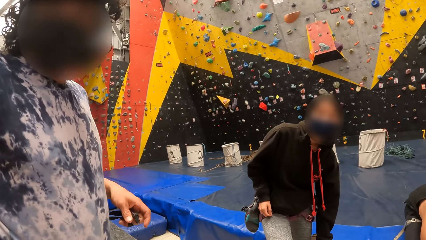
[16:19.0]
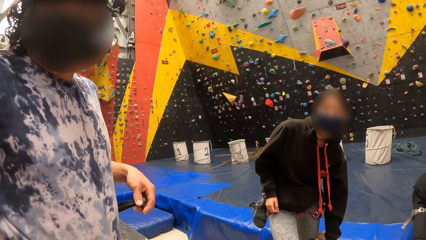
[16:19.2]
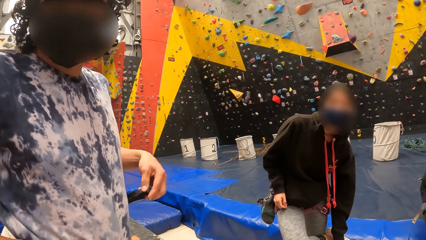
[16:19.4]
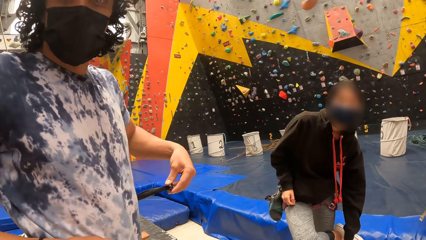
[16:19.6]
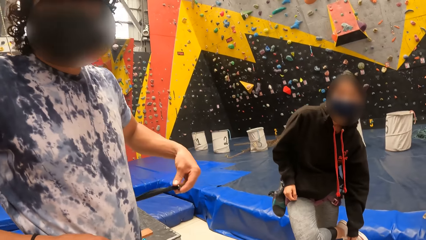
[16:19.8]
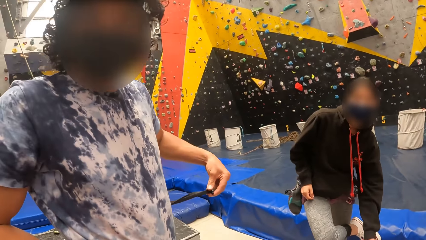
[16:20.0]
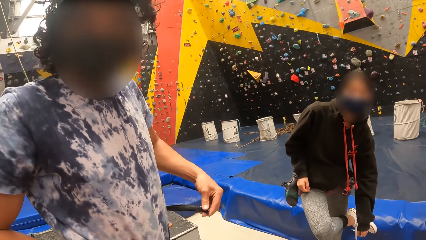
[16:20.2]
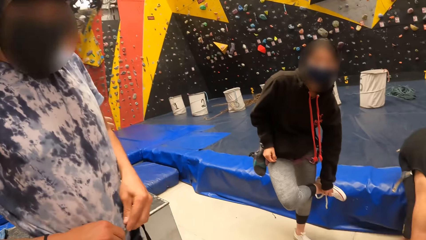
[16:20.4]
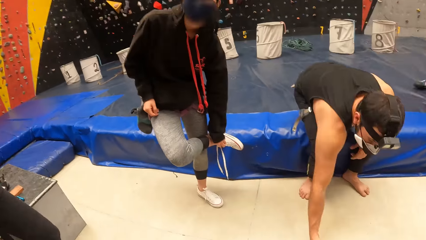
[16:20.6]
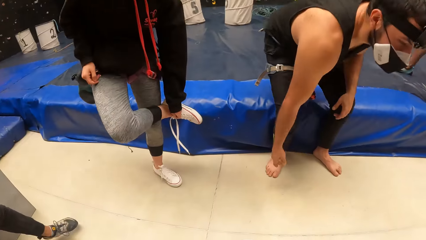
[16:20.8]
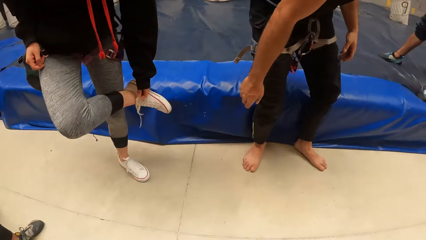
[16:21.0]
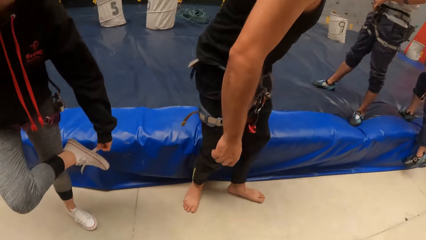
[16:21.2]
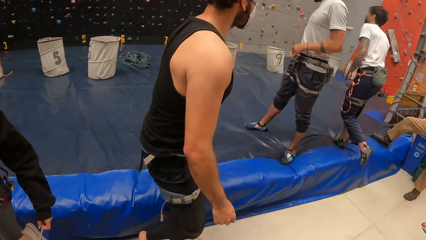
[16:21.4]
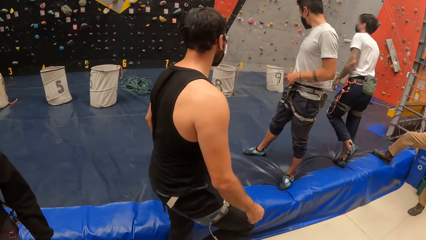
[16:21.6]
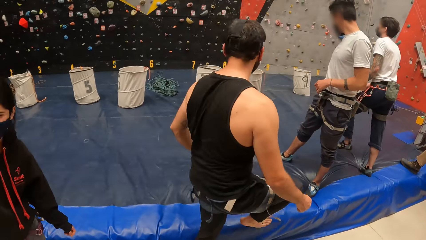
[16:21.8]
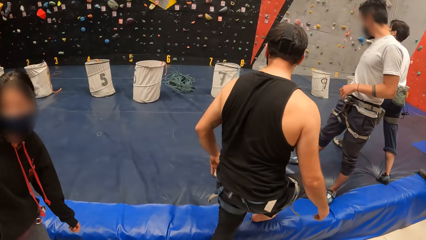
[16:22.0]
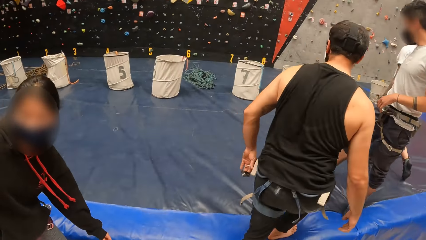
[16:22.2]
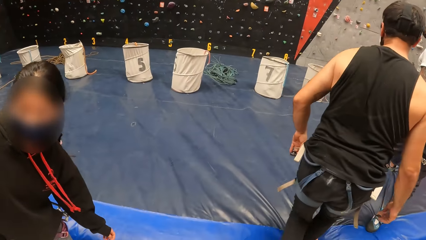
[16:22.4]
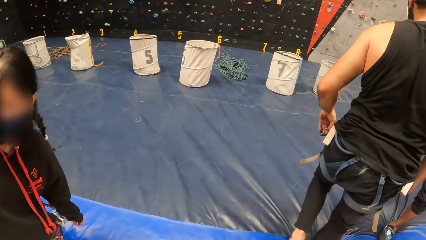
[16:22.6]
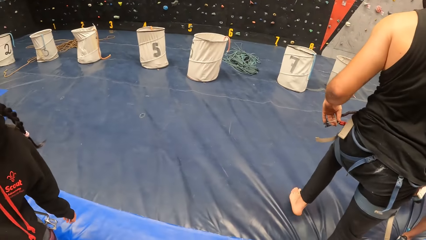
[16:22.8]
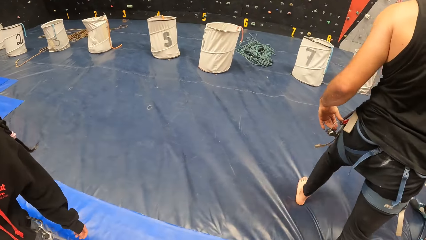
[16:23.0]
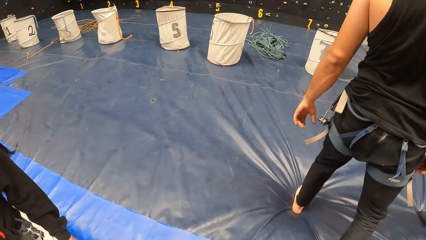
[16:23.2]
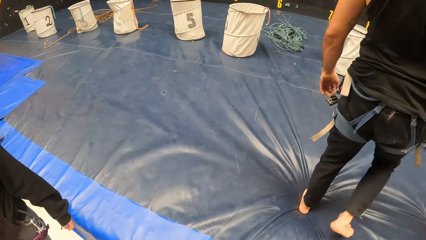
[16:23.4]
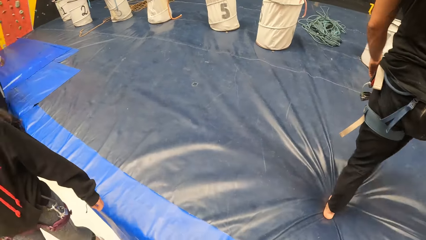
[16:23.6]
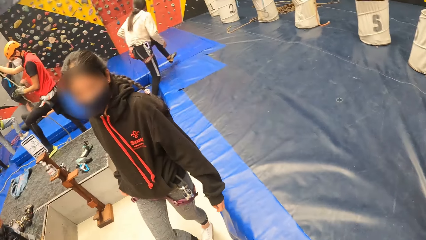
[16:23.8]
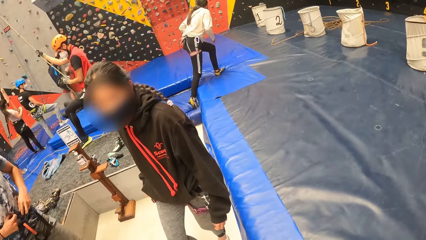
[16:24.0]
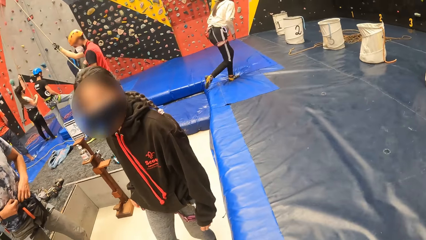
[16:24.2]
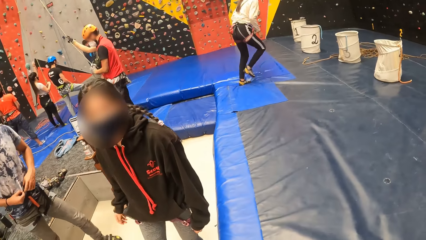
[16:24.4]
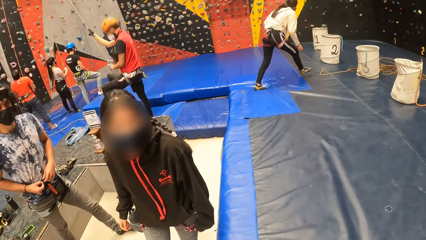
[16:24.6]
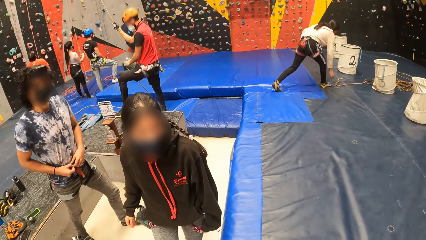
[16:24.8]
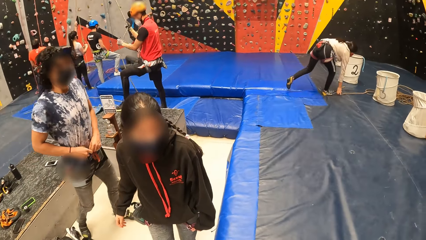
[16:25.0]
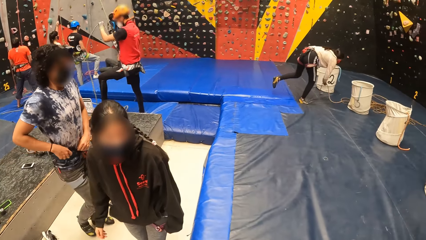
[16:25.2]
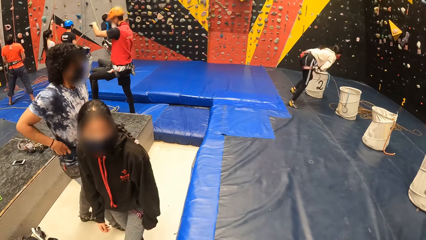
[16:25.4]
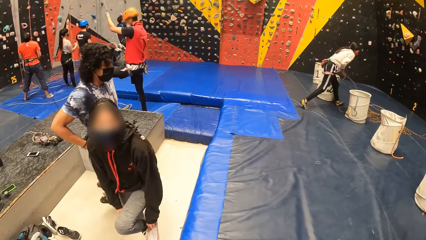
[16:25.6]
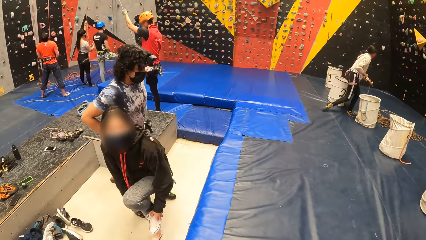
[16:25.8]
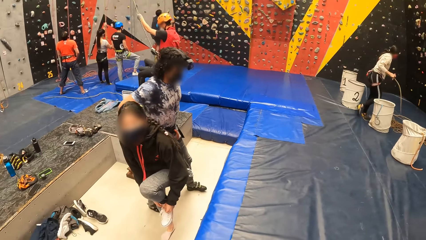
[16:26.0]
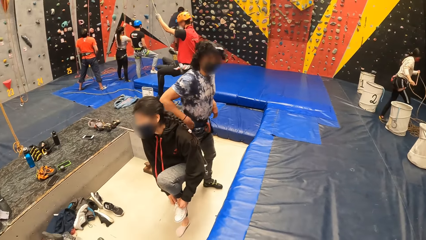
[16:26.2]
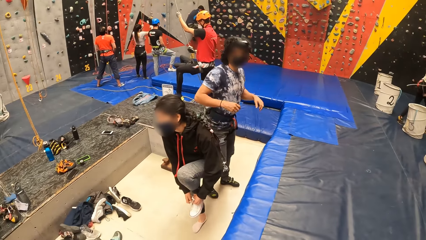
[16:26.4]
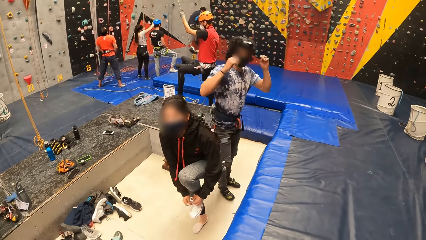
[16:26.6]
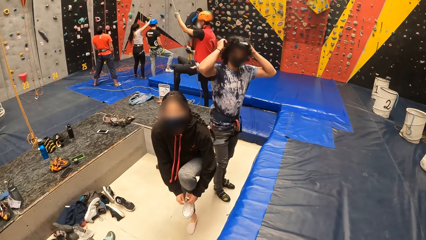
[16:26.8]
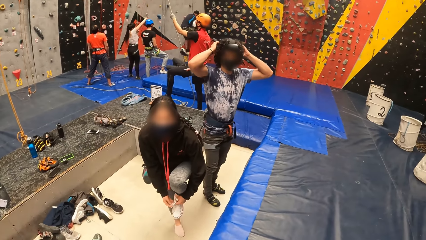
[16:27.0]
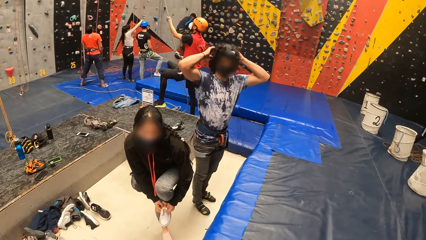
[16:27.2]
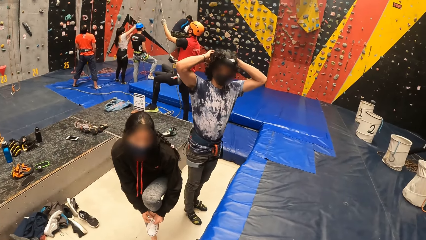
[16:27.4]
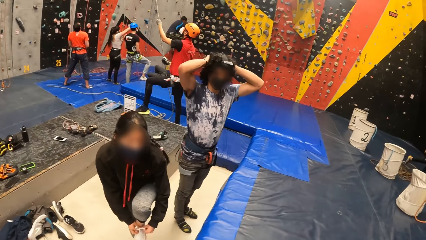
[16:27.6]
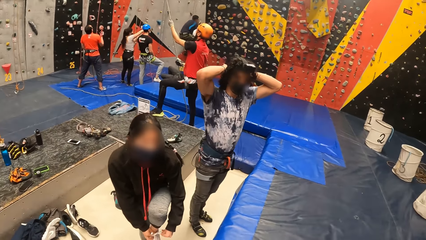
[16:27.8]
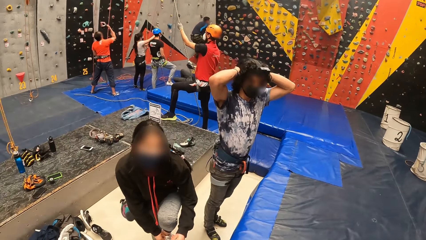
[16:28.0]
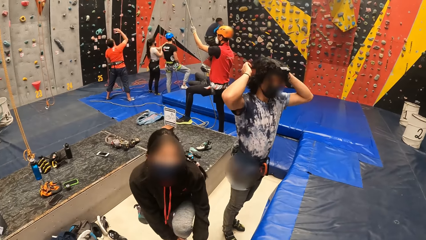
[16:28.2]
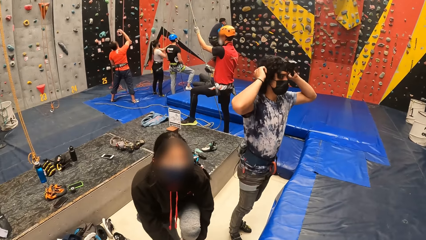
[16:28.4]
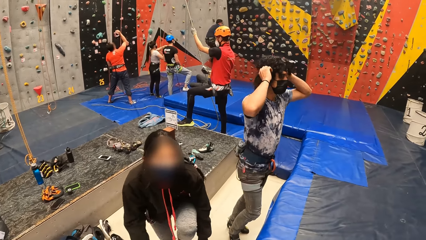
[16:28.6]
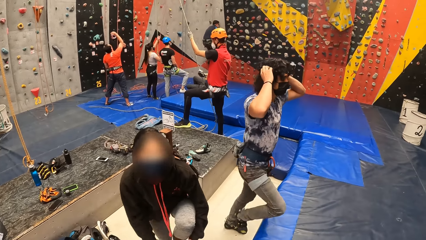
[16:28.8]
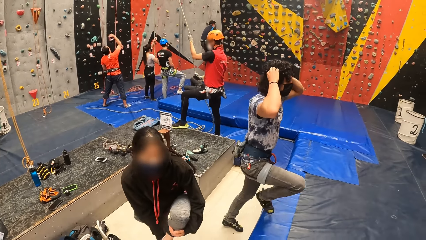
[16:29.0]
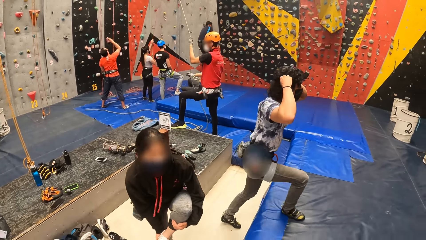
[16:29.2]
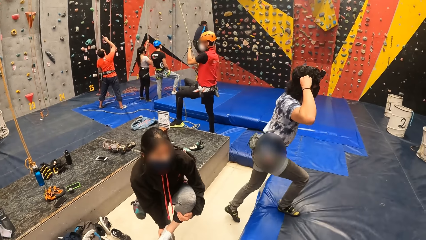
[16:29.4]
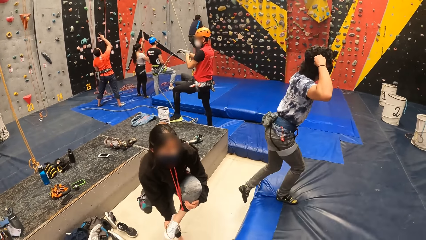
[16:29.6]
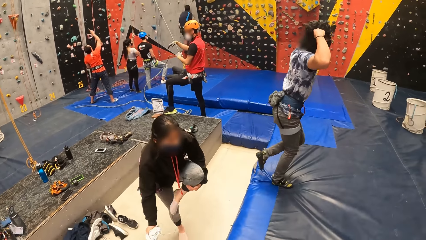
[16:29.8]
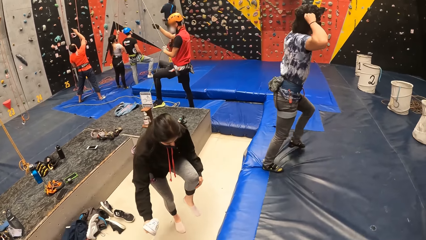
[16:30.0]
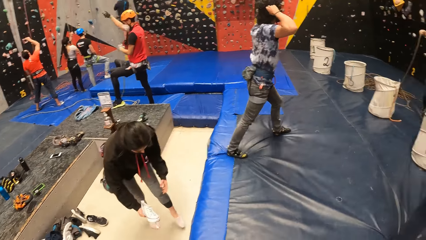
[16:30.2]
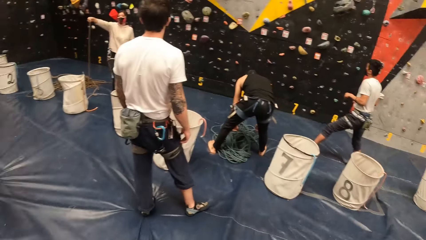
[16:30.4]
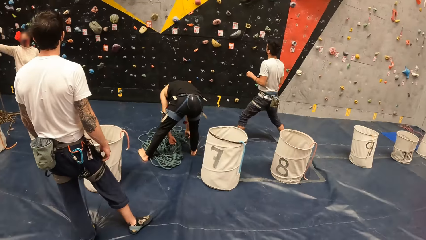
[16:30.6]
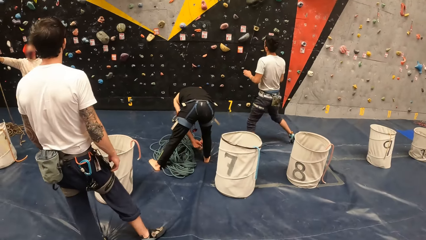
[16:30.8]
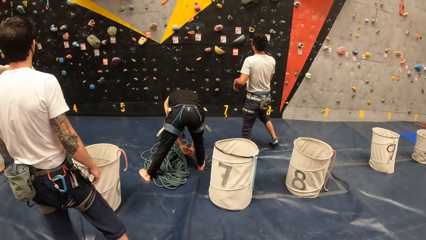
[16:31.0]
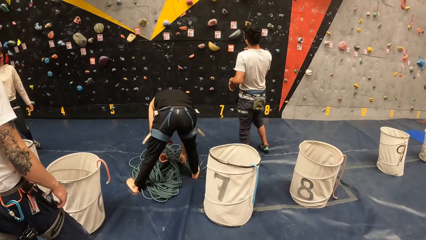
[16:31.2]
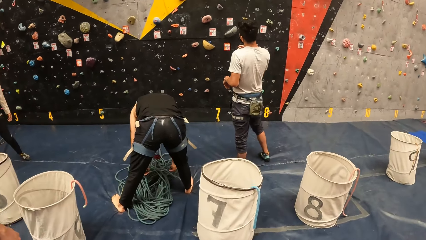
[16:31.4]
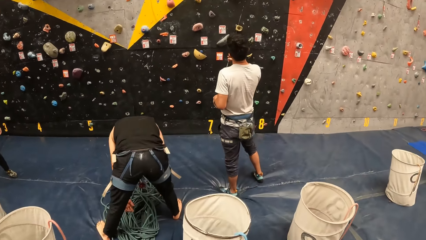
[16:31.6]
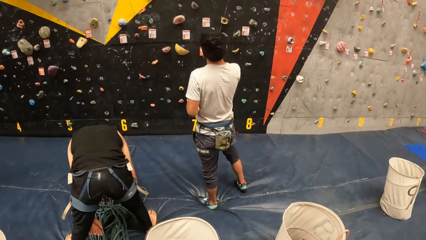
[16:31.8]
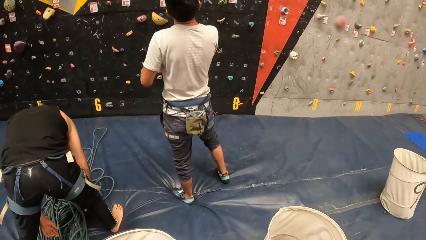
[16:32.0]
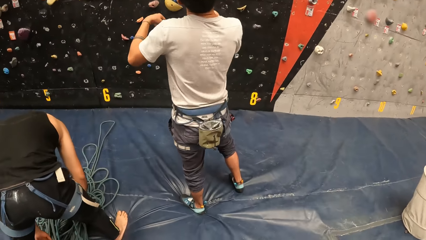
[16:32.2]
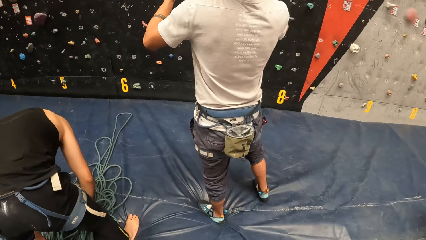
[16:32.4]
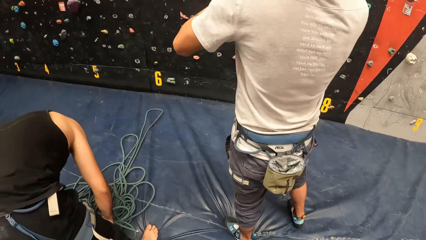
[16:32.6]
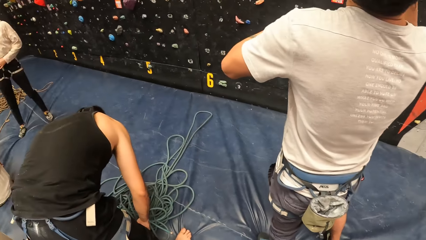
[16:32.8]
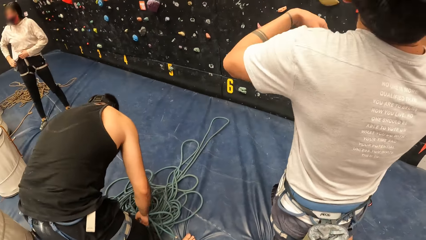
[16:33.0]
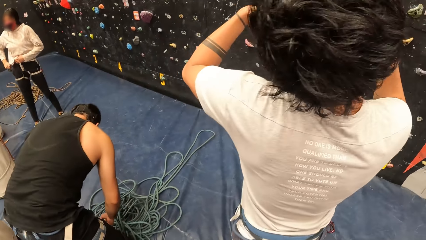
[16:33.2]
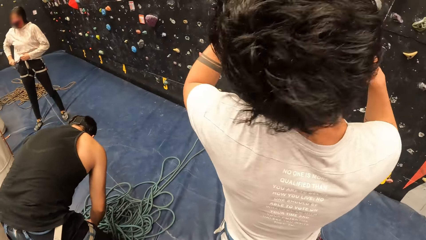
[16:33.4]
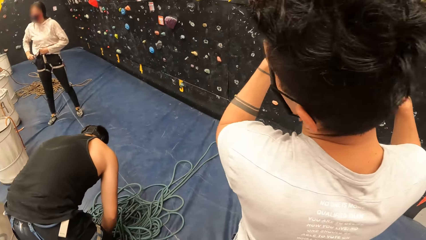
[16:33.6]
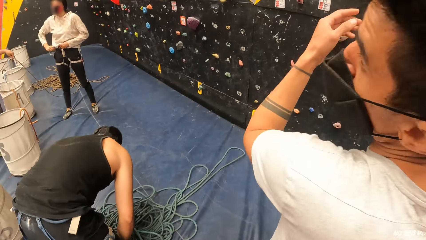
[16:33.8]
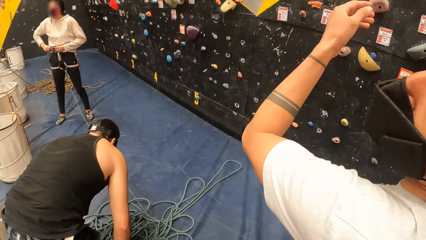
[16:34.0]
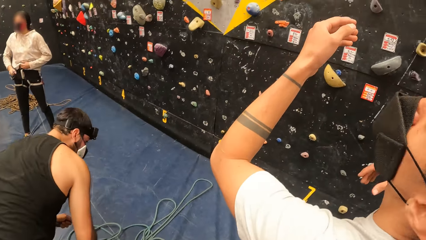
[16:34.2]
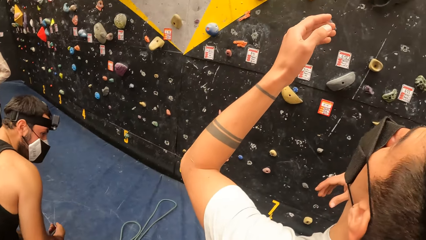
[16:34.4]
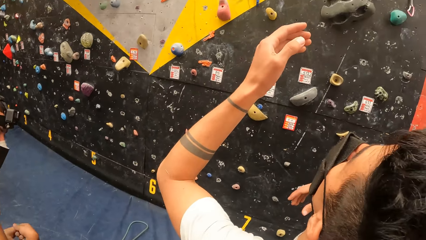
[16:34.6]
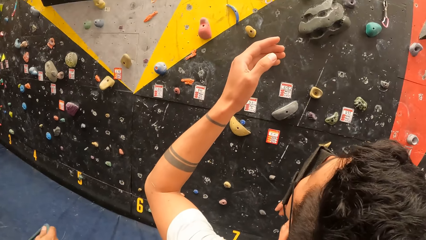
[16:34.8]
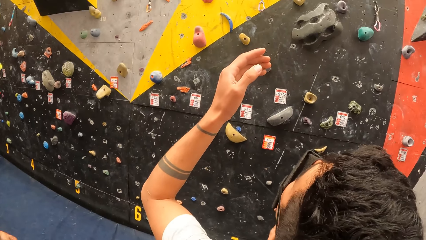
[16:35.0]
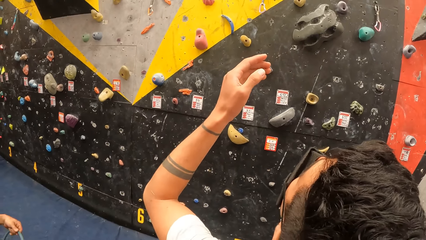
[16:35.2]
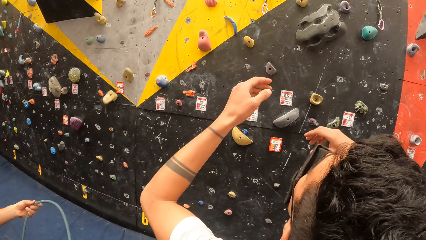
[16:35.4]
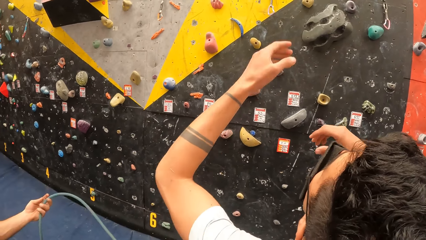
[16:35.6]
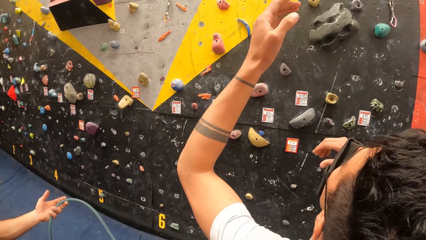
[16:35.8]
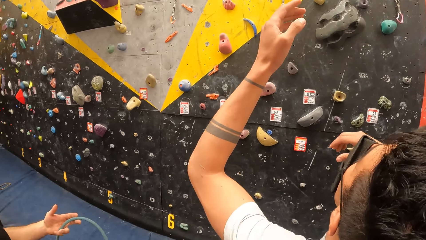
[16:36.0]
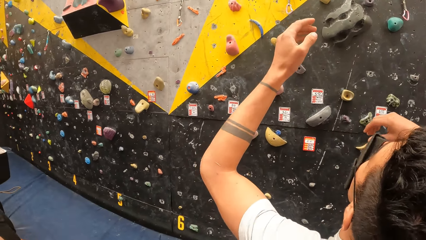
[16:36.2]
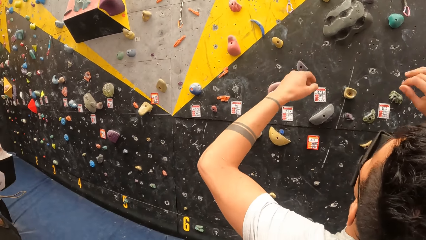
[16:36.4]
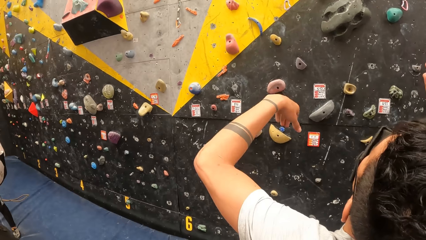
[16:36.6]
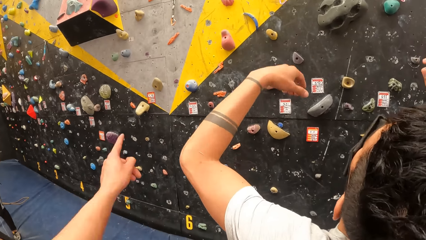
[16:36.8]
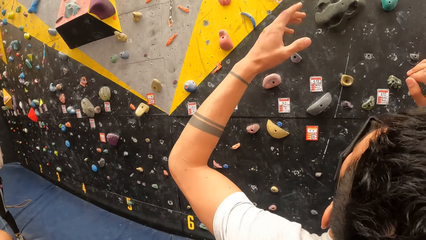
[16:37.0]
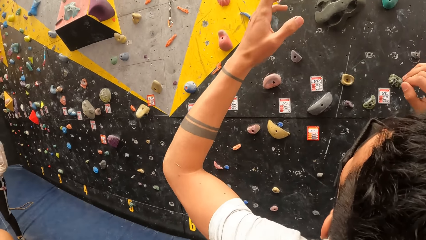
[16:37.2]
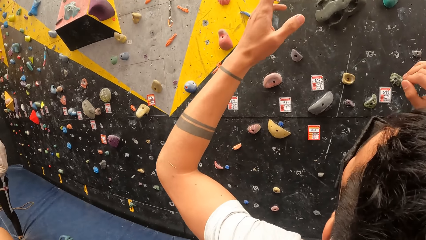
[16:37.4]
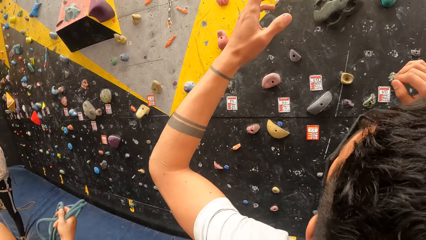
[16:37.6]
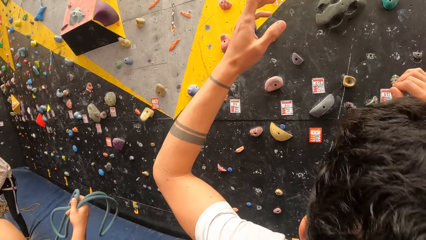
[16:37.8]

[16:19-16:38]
The camera wearer looks down. They look back. A man talks to another man. The camera wearer walks around the room. They look in front. They look at the wall.
